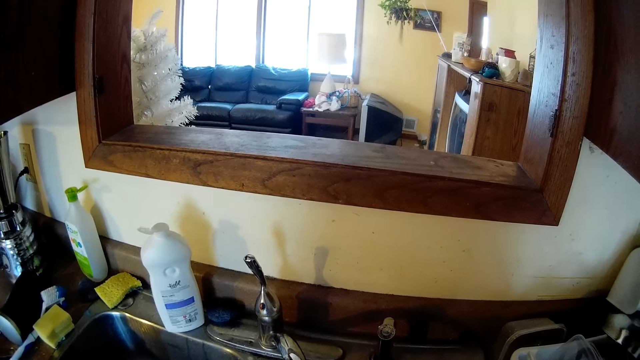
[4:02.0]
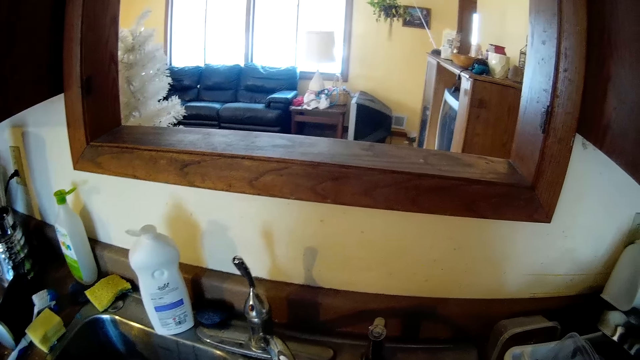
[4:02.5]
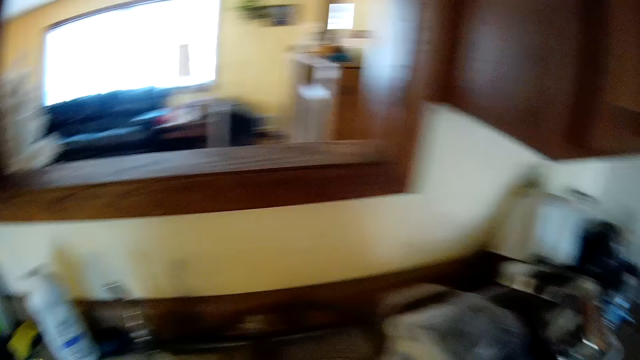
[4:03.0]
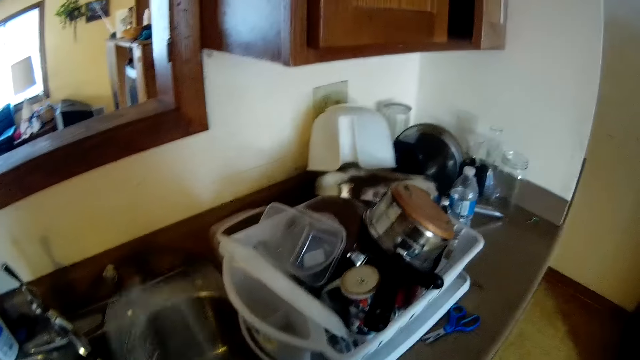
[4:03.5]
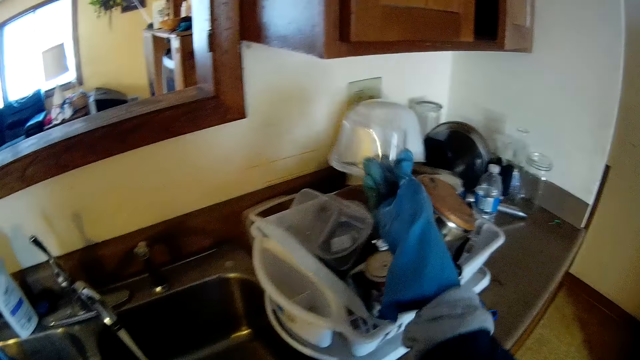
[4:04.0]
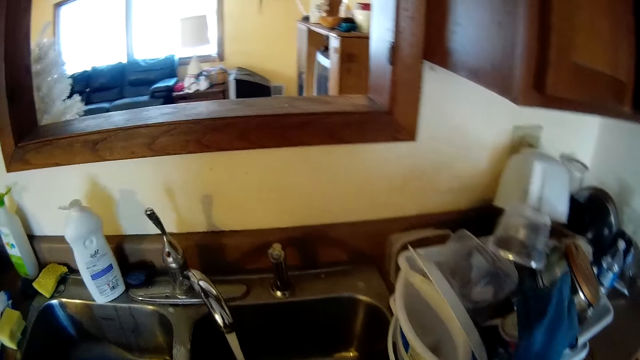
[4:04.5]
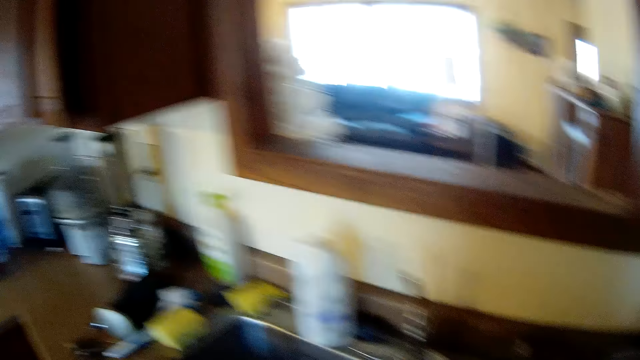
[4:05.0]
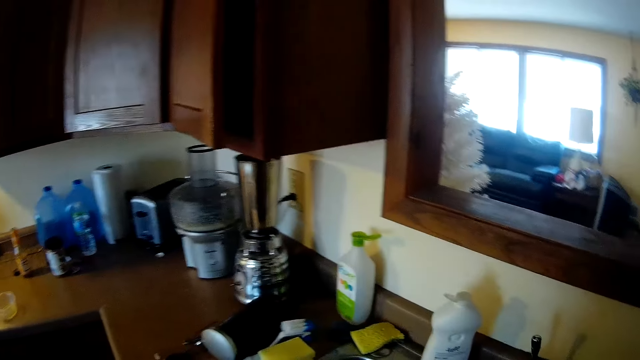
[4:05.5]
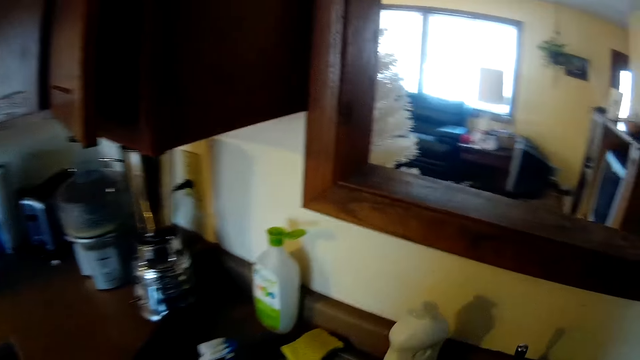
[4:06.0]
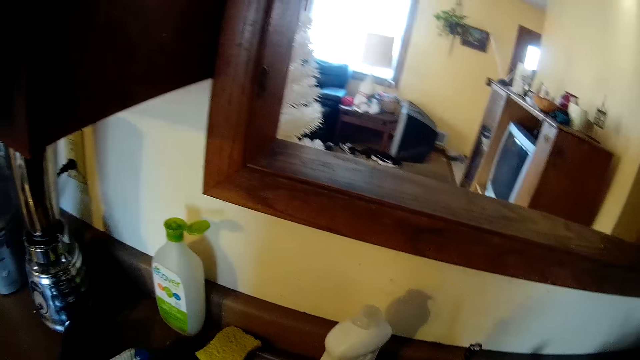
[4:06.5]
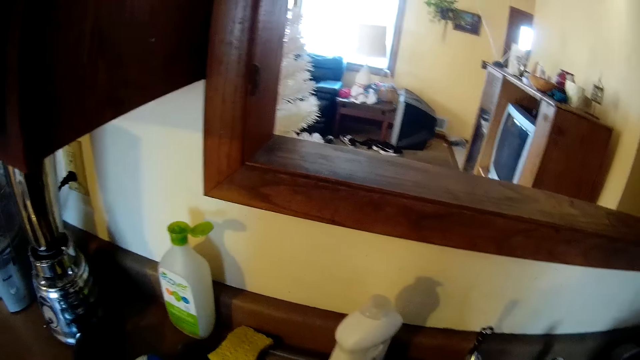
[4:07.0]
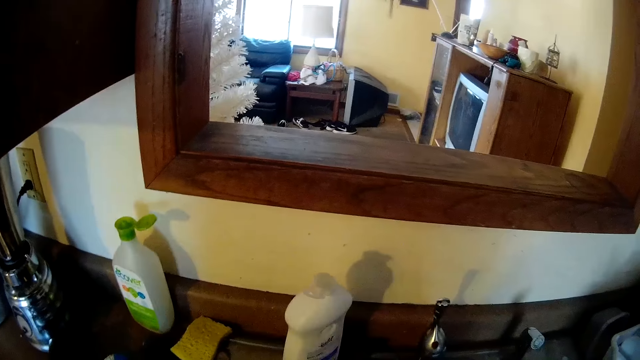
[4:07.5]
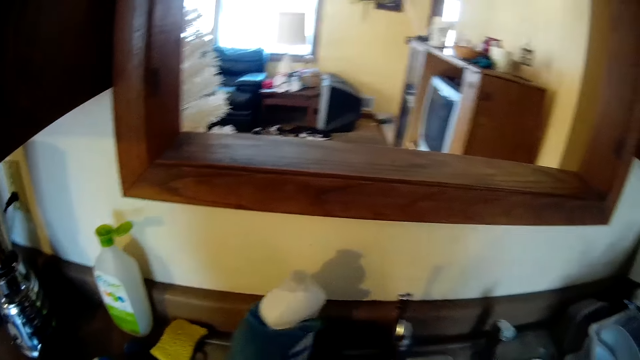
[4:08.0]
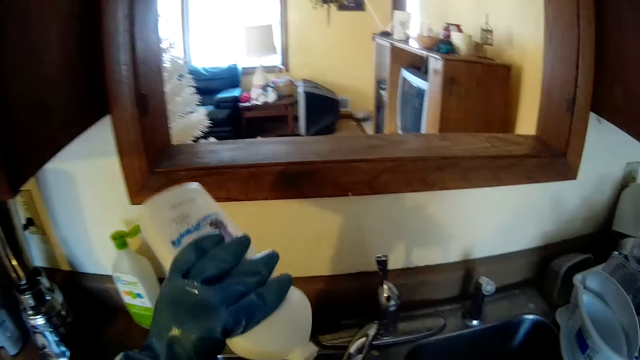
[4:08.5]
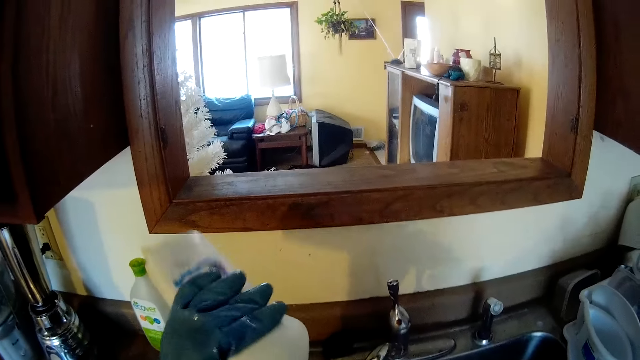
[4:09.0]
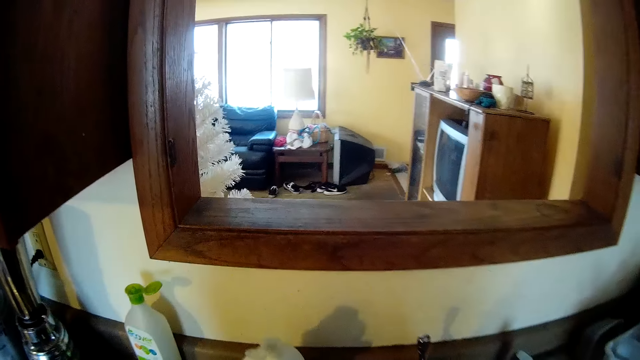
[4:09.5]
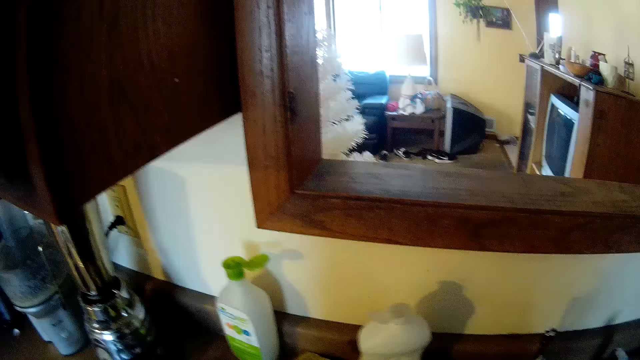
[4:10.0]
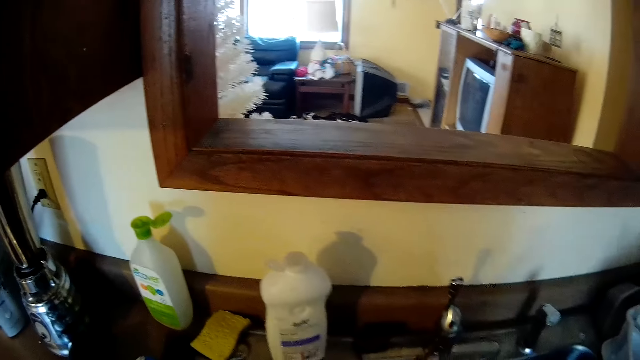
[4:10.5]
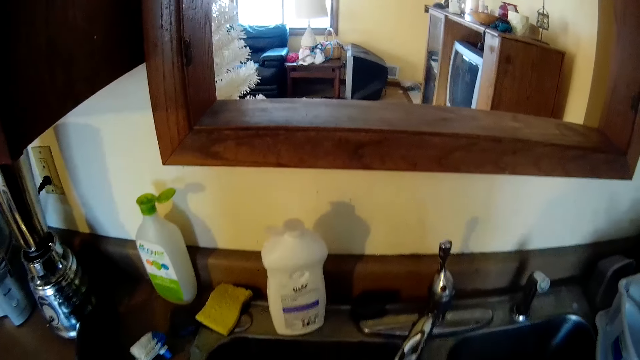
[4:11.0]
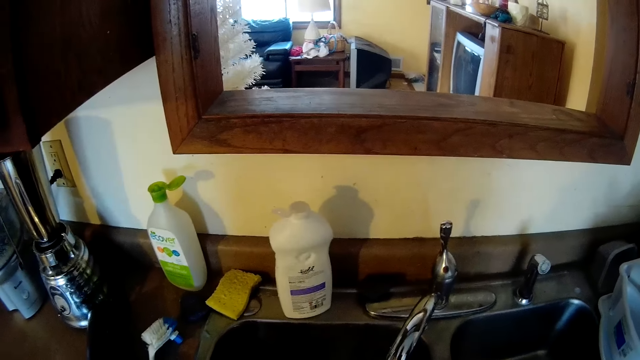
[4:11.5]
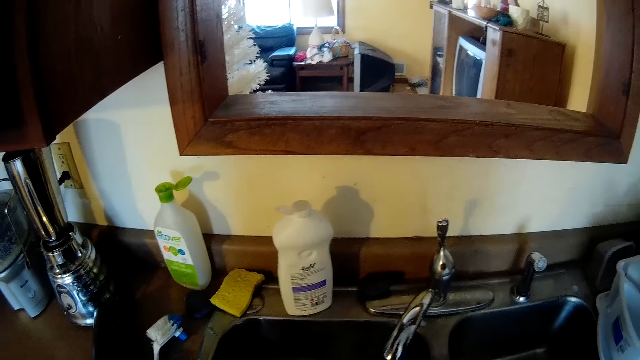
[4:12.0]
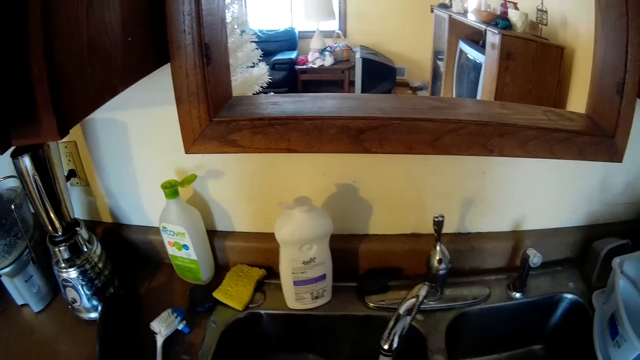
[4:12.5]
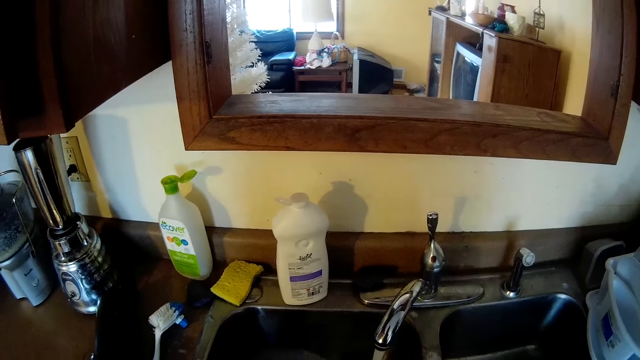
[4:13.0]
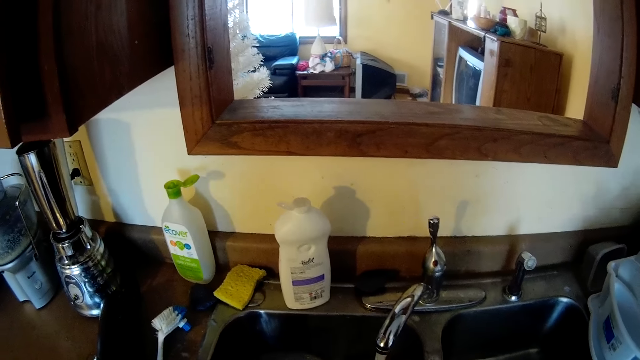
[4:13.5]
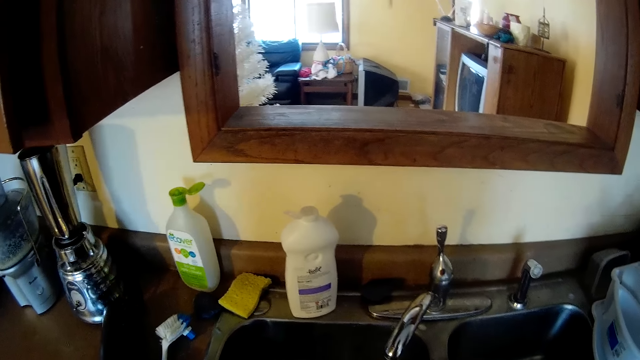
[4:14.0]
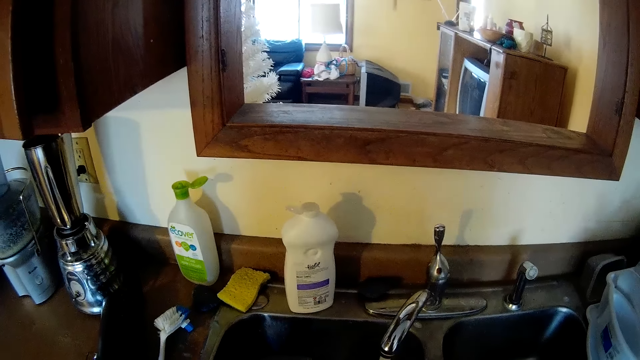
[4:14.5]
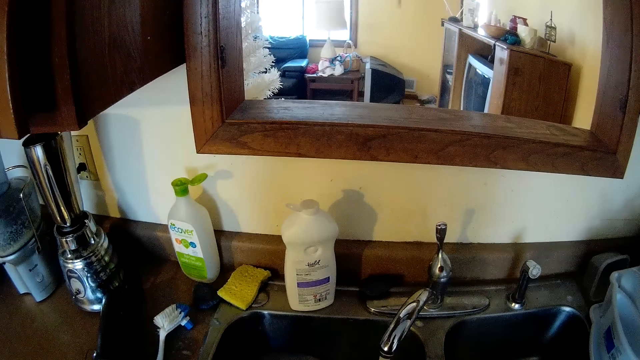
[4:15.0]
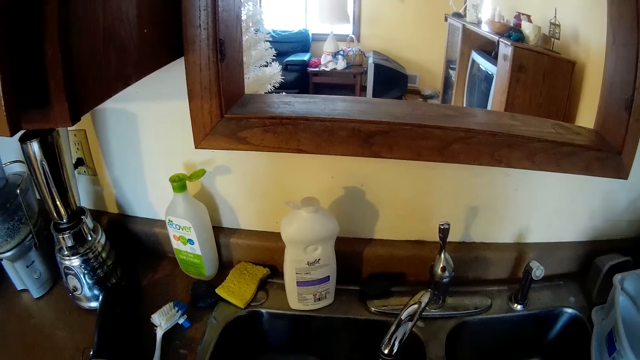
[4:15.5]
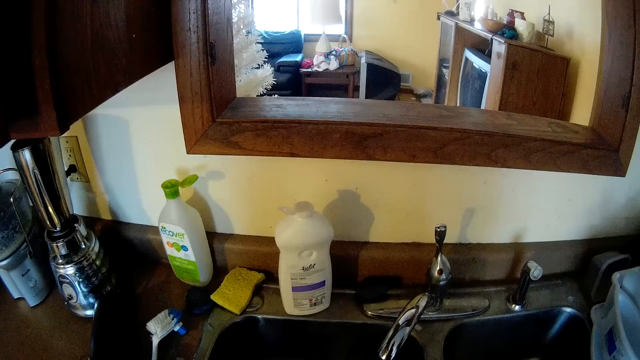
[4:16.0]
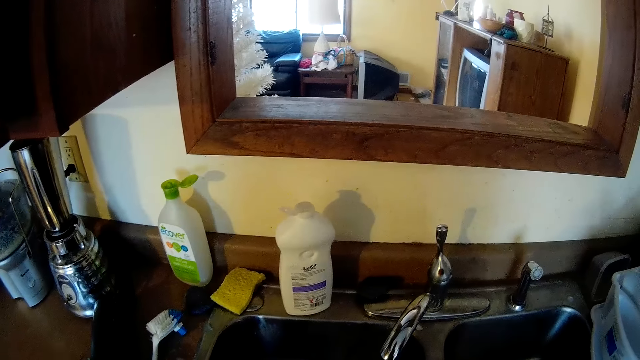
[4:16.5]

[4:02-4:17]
The camera wearer drops the plastic container in the utensil rack with her right hand. She picks the foam from the countertop with her left hand. She picks the liquid soap container from the sink countertop with her left hand. She pours soap on the foam. She drops the liquid soap container on the sink countertop with her left hand. She washes dishes.

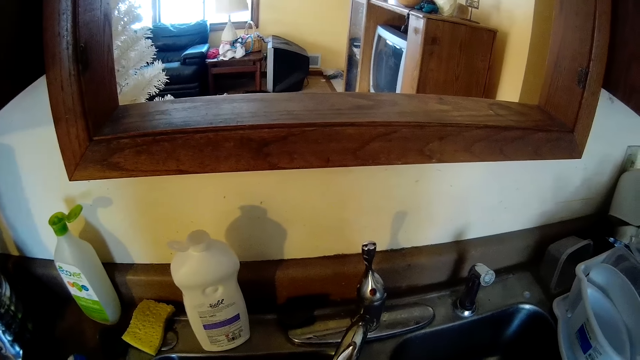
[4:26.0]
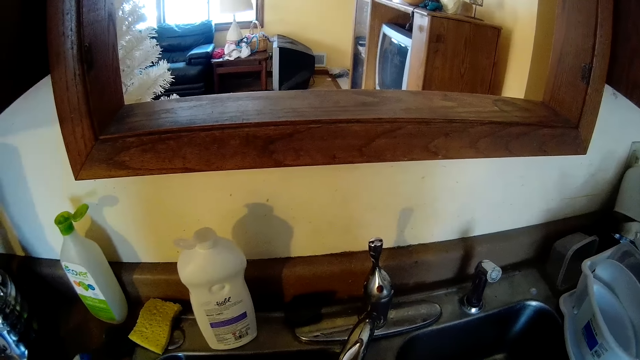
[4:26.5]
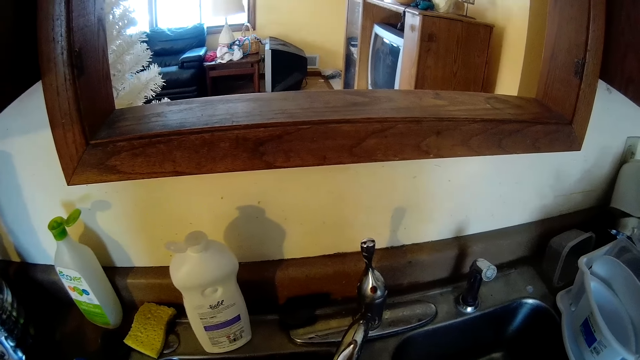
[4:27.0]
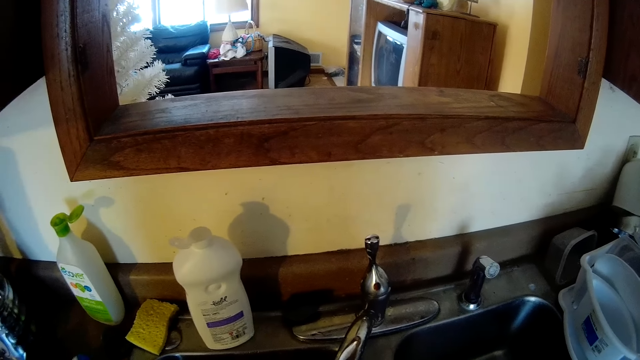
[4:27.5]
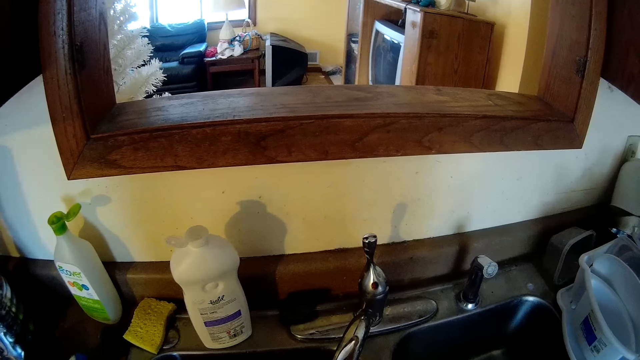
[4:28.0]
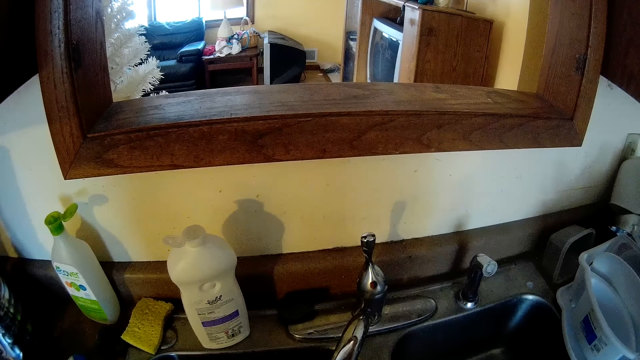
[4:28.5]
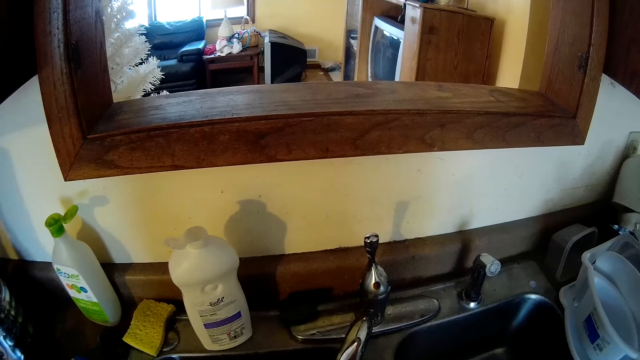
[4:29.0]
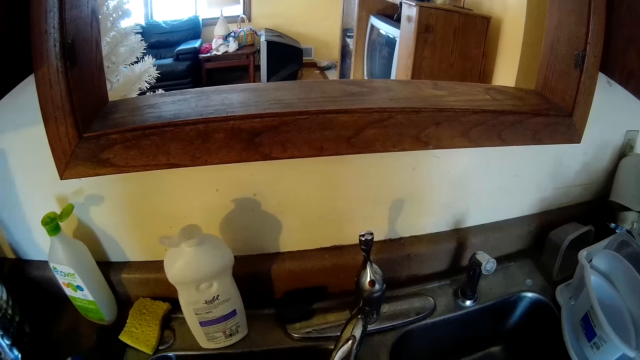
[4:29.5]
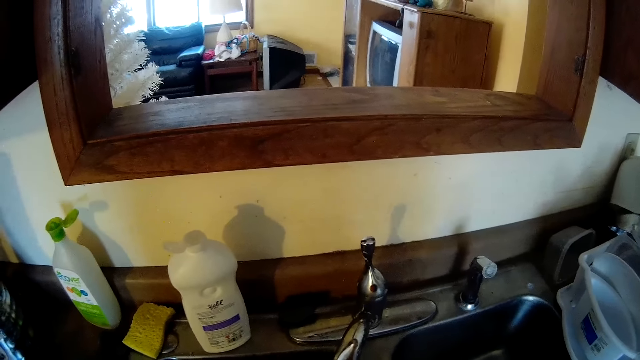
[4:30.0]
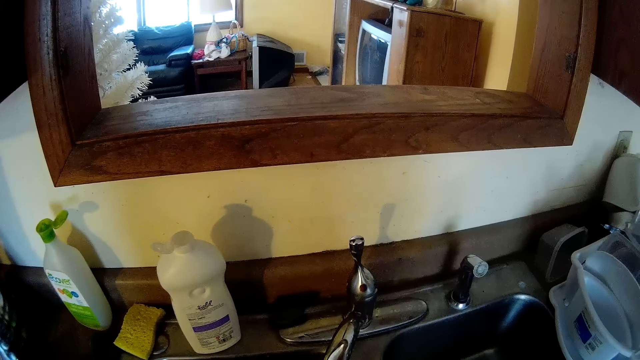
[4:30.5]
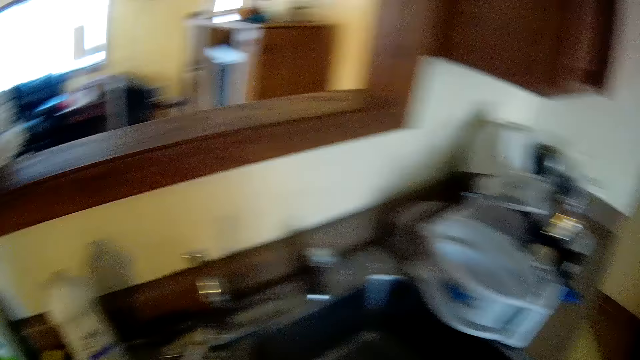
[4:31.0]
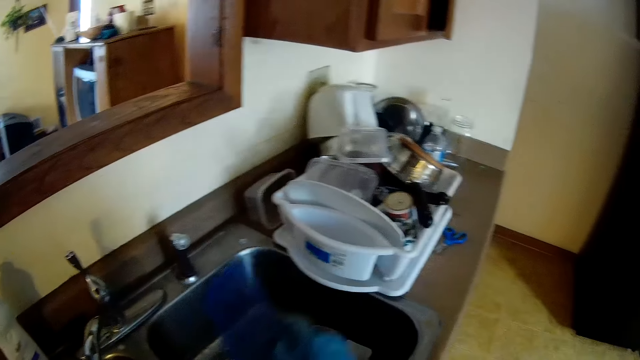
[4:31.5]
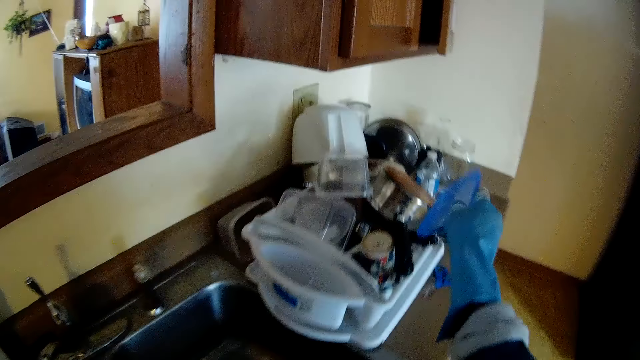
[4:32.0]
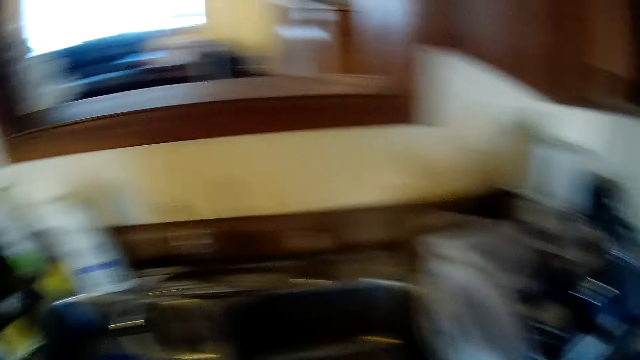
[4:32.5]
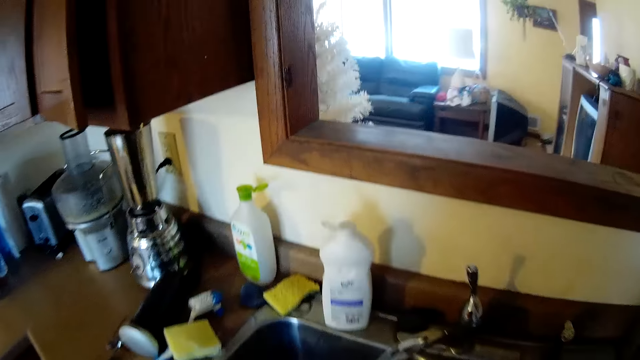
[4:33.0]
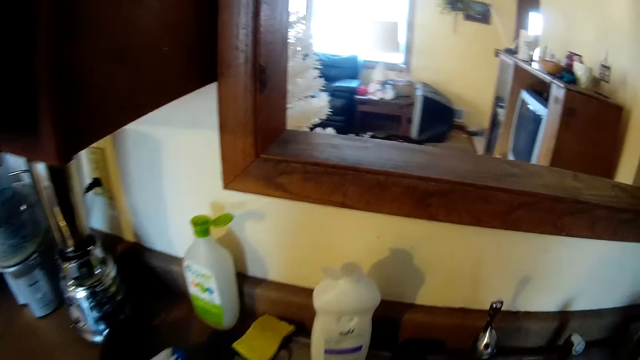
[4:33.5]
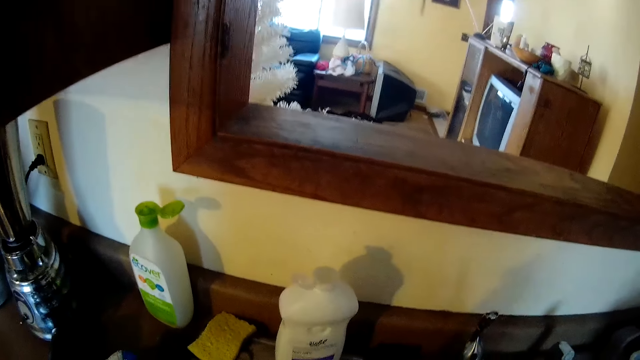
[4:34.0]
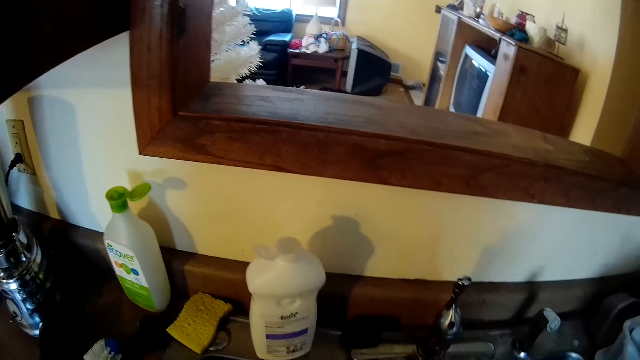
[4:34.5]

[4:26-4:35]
The camera wearer drops a plastic cover in the utensil rack with her right hand.
